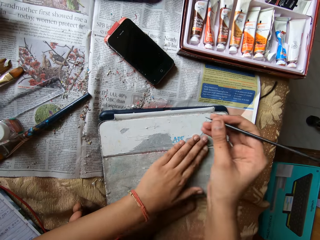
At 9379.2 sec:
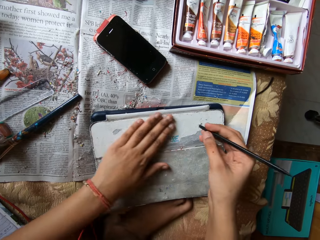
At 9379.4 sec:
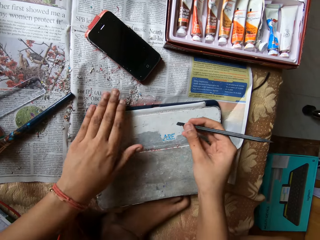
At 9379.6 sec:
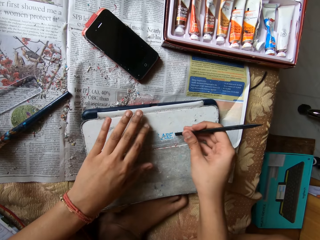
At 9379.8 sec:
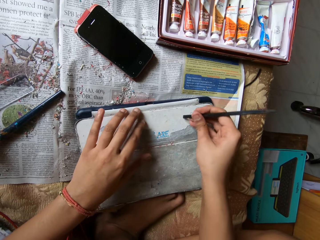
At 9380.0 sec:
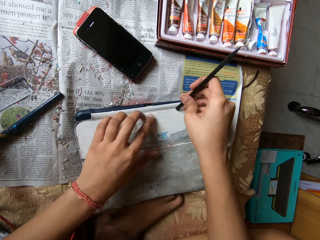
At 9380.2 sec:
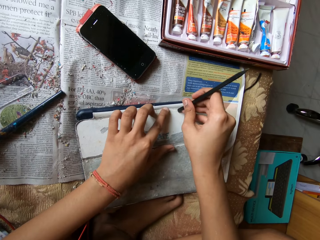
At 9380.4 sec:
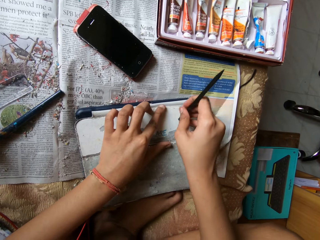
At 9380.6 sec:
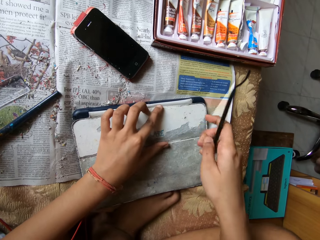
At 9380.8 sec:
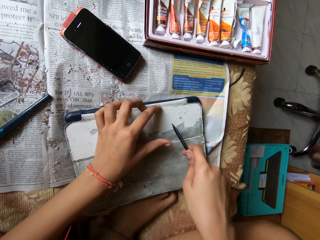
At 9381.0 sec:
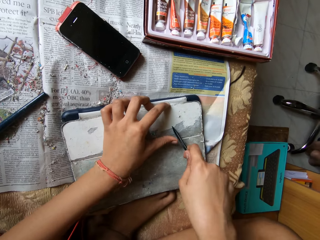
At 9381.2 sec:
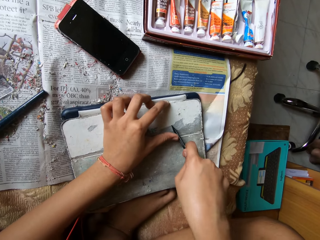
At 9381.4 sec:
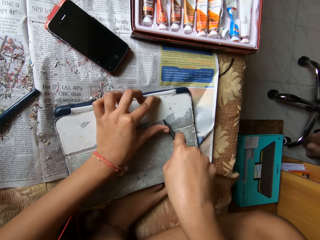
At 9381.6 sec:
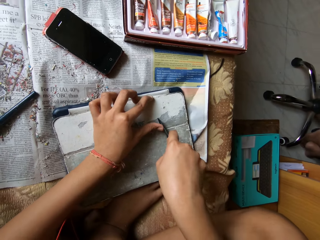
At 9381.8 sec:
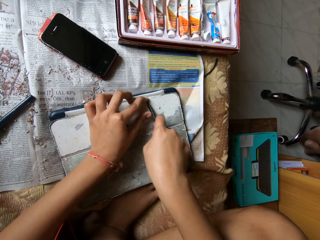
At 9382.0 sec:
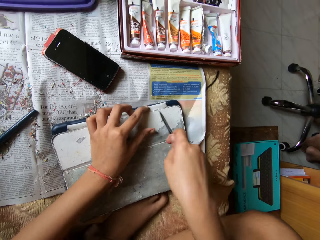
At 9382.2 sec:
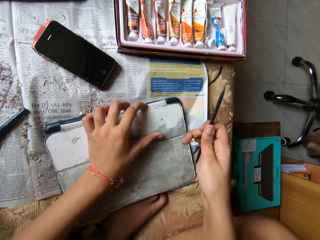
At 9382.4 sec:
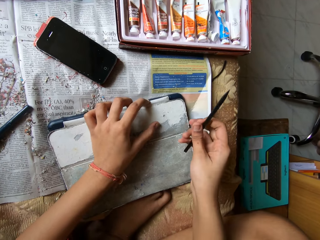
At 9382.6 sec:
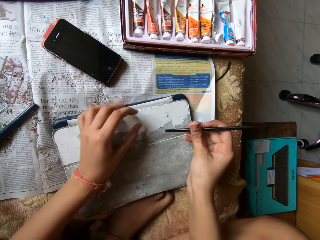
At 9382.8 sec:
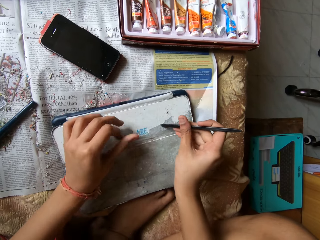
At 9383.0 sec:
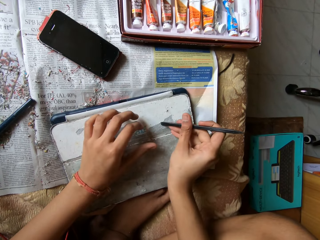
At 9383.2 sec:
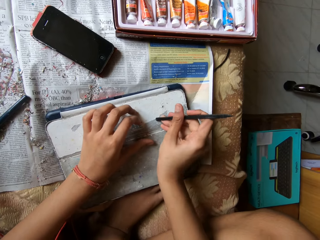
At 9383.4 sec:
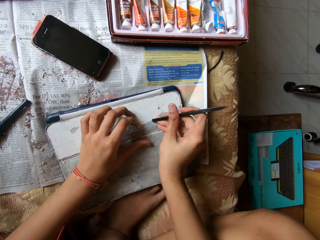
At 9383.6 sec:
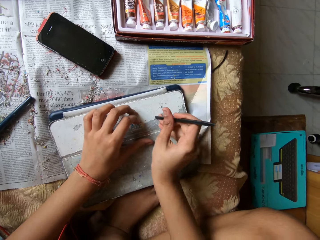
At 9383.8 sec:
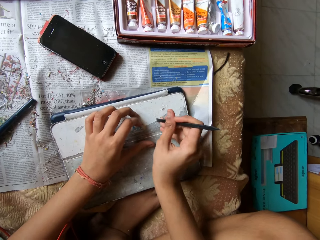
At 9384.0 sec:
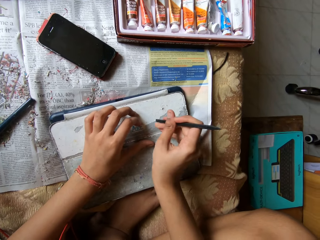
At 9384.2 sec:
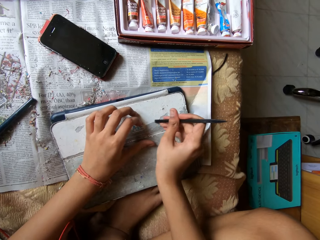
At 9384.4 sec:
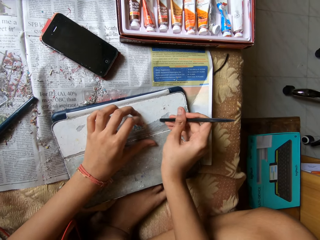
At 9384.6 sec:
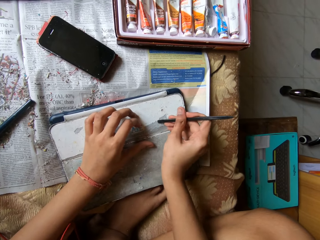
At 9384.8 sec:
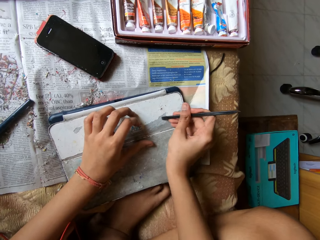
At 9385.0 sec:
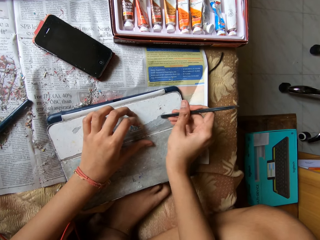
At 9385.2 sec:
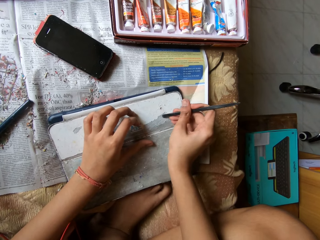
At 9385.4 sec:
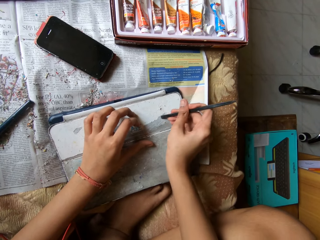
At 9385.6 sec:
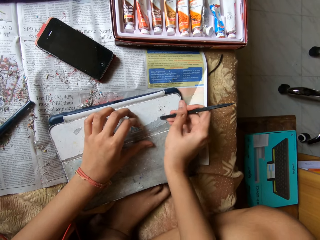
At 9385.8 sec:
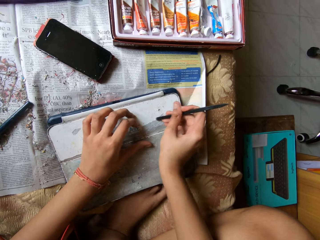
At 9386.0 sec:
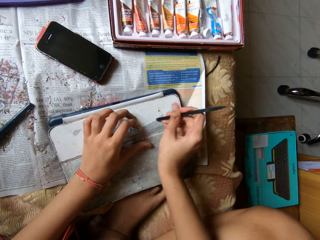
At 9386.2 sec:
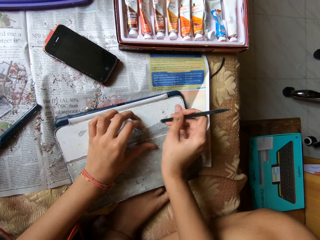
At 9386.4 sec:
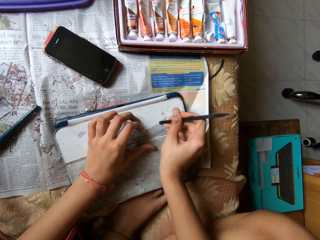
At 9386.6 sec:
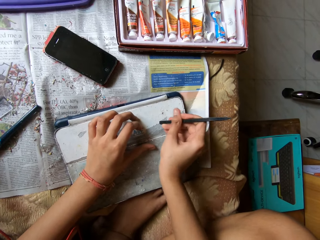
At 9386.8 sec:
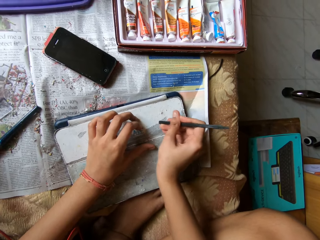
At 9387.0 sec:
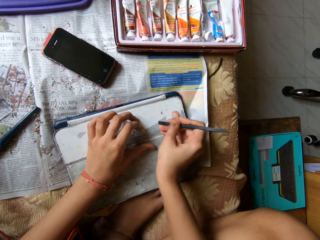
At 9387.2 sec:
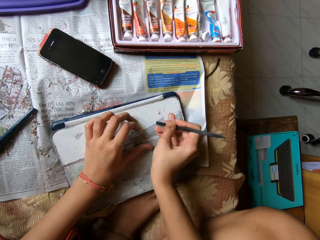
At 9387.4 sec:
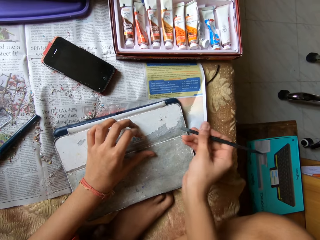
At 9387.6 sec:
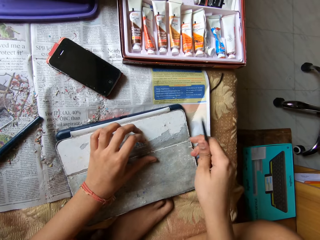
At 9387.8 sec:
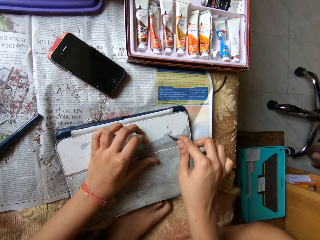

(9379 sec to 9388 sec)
The camera wearer wipes the tablet pouch on the bed with her left hand. She places her left hand on the tablet pouch on the bed. She scrapes the tablet pouch on the bed with the scraper pen in her right hand. She scrapes the tablet pouch on the bed with the scraper pen in her hands. She wipes the tablet pouch on the bed with her left hand. She places her left hand on the tablet pouch on the bed. She scrapes the tablet pouch on the bed with the scraper pen in her right hand.

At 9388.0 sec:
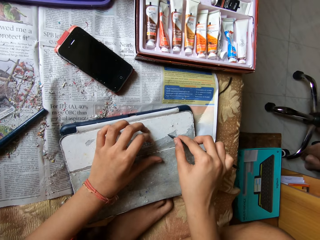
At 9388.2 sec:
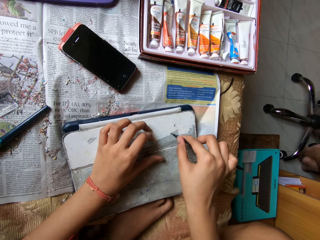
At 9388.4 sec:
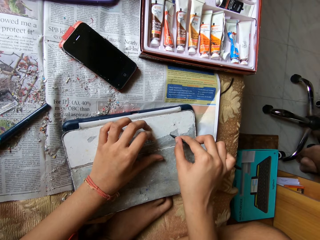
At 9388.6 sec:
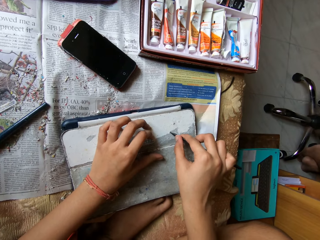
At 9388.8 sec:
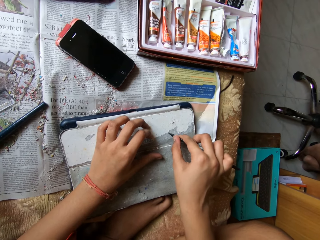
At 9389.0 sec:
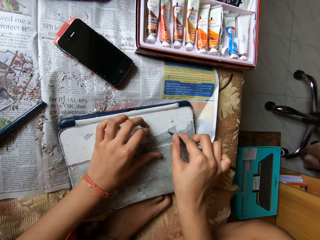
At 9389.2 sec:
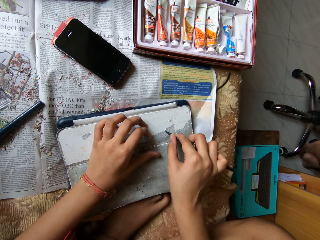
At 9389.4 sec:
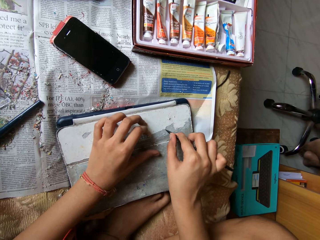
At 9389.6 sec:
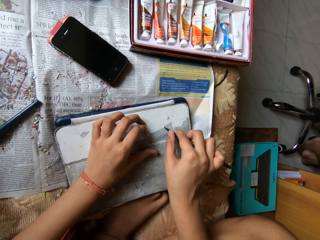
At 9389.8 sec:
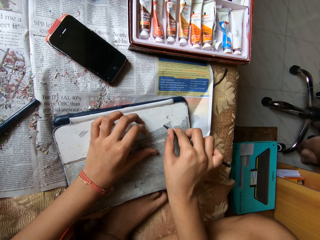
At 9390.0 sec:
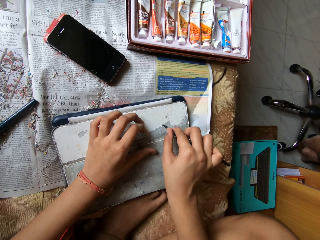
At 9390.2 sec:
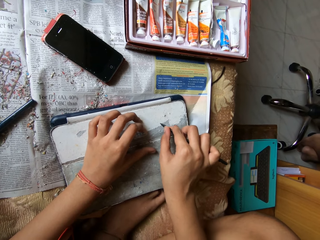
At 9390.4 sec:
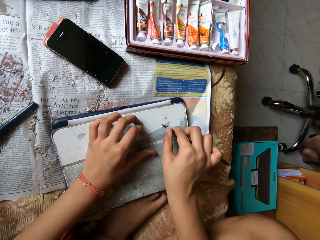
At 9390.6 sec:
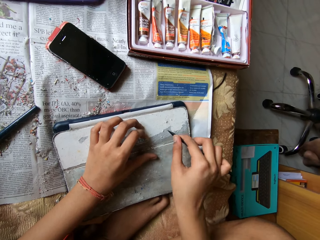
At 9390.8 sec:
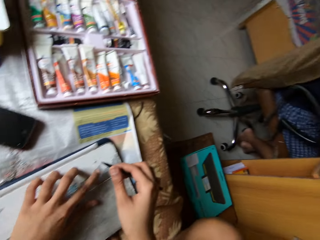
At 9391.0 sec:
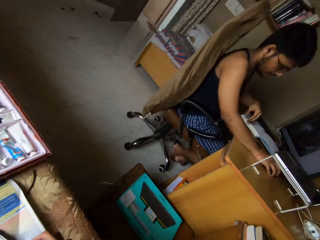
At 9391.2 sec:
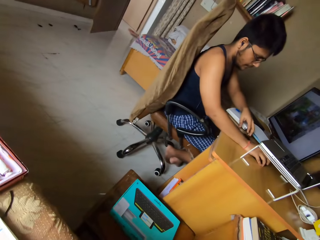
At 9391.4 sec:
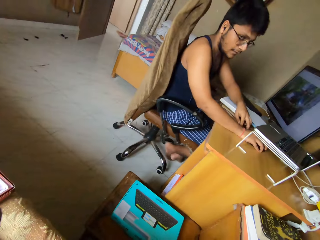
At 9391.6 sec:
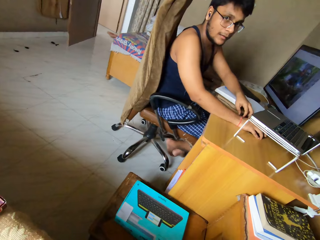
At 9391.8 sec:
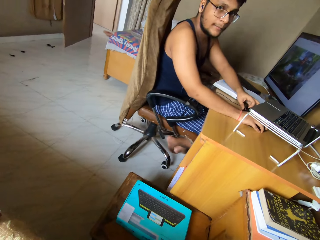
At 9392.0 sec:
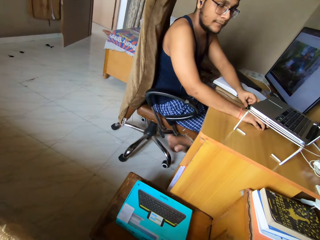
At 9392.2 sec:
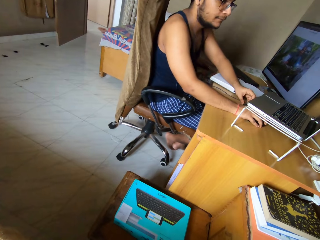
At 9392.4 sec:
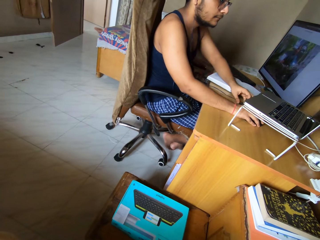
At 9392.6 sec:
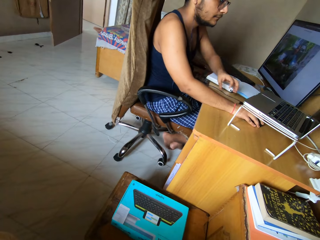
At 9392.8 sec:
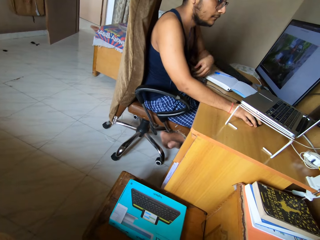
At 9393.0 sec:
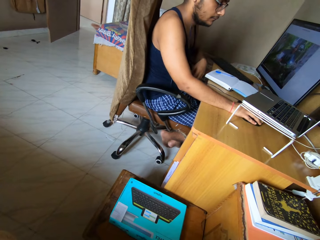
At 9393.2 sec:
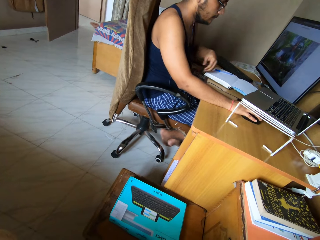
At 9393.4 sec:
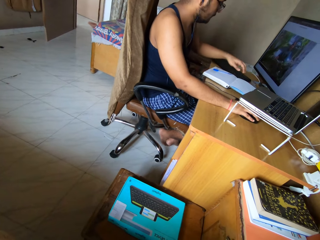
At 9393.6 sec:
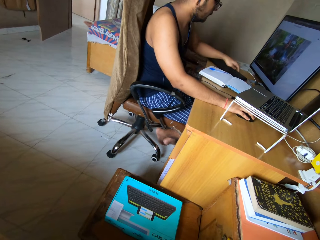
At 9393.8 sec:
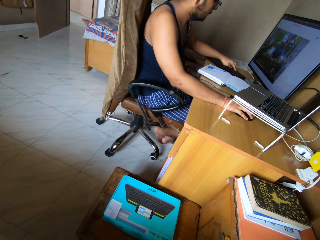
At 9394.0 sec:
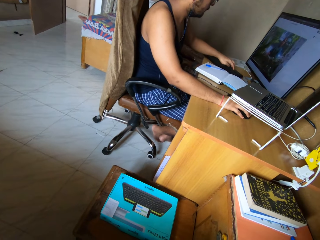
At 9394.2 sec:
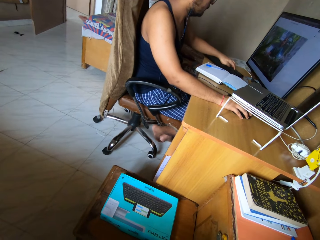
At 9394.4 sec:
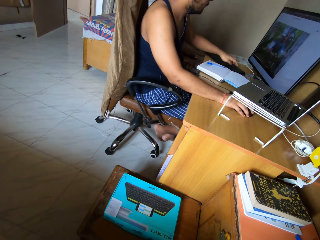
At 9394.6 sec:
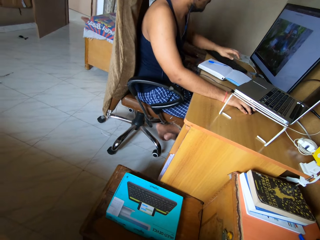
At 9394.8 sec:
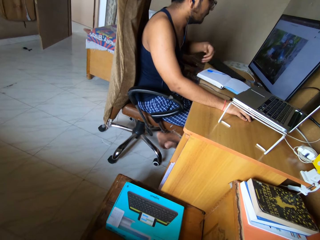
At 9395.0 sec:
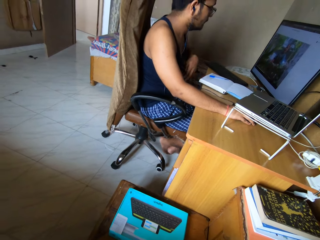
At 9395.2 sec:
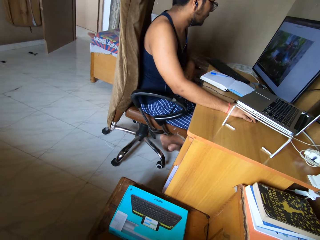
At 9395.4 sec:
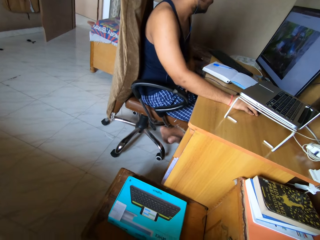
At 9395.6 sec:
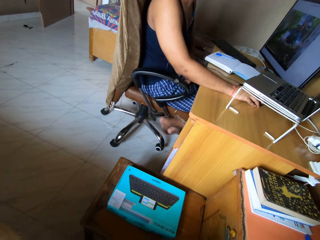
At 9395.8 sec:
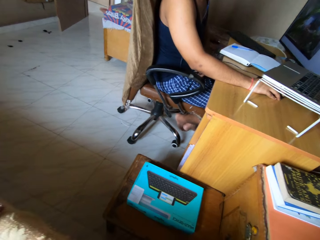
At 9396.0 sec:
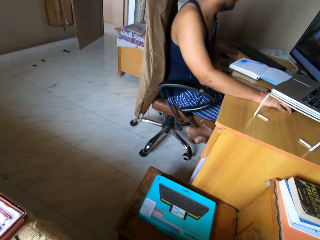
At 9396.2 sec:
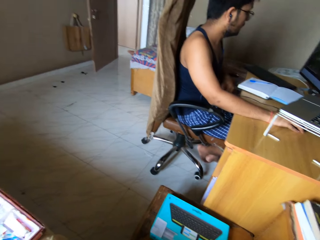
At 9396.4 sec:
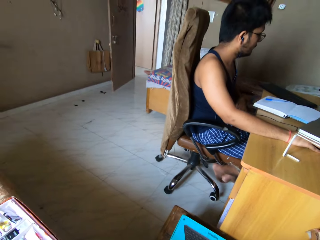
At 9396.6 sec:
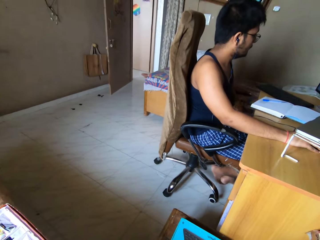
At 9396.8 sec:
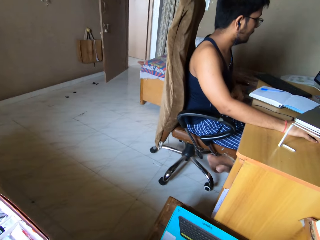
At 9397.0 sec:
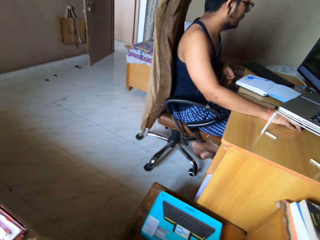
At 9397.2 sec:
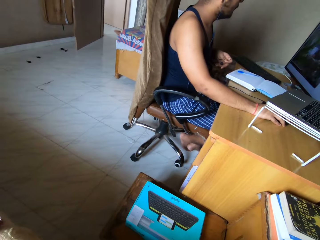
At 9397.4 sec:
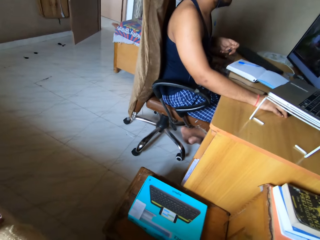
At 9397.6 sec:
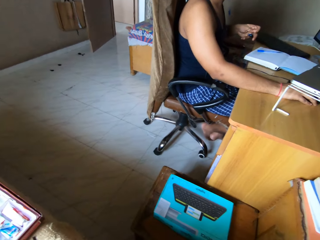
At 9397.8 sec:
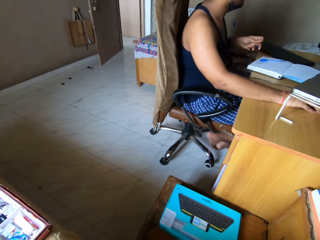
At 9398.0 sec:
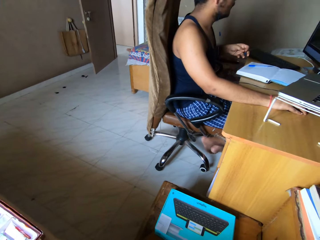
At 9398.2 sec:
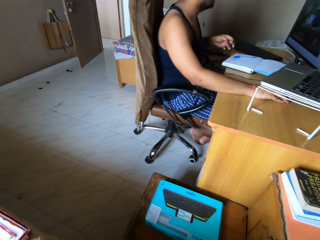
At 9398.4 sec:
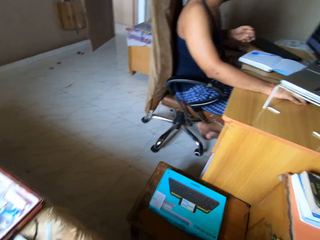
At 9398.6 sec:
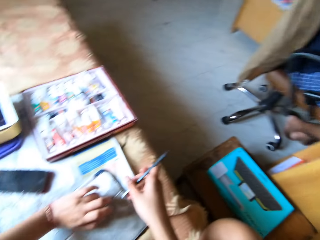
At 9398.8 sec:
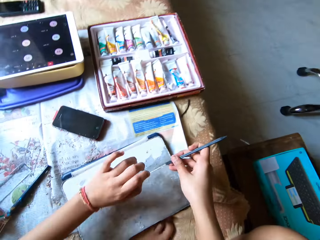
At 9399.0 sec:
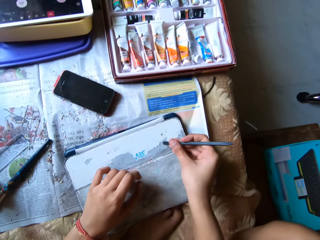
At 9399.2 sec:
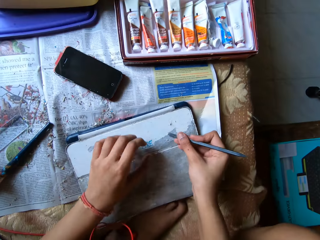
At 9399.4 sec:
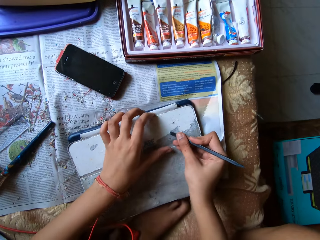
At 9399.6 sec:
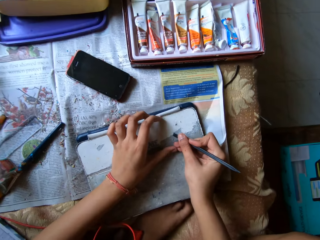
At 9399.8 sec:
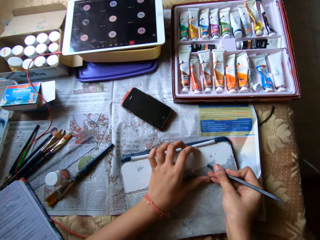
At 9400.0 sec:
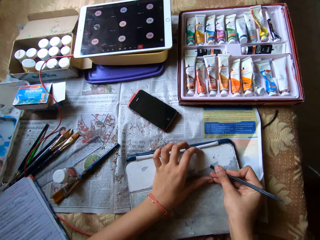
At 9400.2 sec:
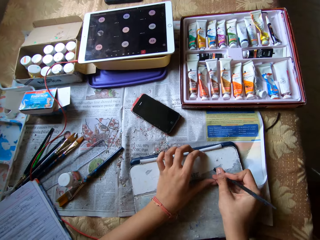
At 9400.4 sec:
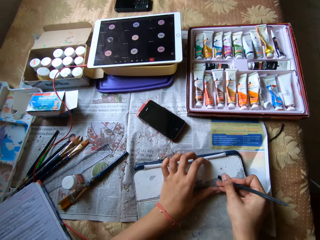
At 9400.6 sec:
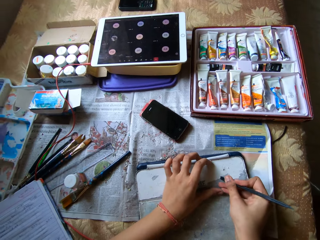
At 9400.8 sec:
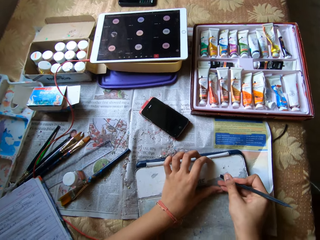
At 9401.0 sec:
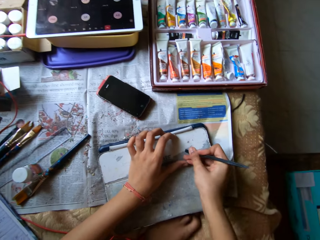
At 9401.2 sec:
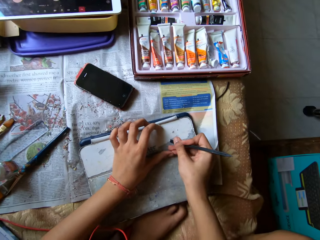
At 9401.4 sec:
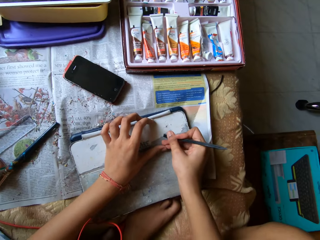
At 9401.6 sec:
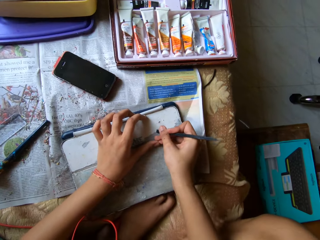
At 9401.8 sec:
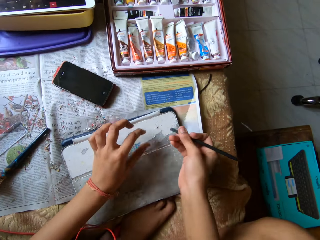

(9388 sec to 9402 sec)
A man presses the mouse on the table with his right hand. The man moves the flash drive on the table with his left hand. The camera wearer looks at the man. The man presses the keyboard on the table with his left hand. The camera wearer looks at the tablet. She places her left hand on the tablet pouch on the bed. She scrapes the tablet pouch on the bed with the scraper pen in her right hand.
